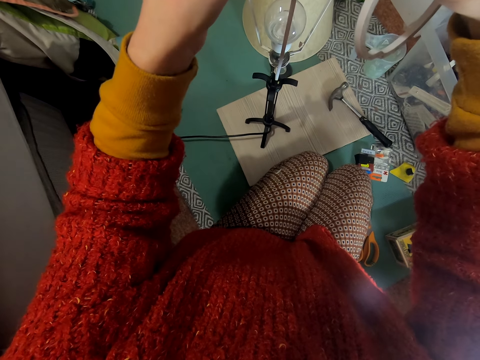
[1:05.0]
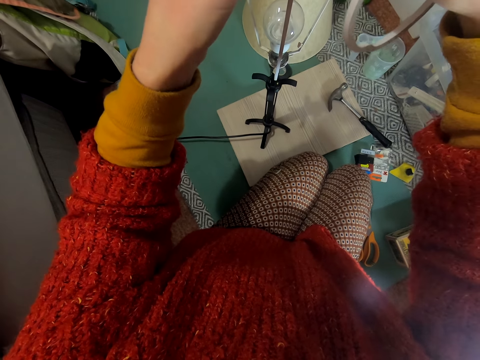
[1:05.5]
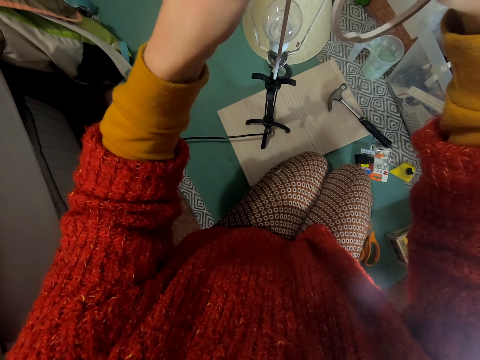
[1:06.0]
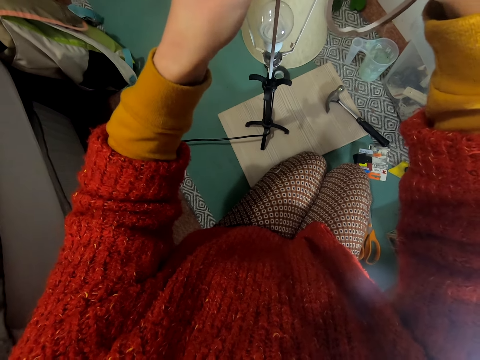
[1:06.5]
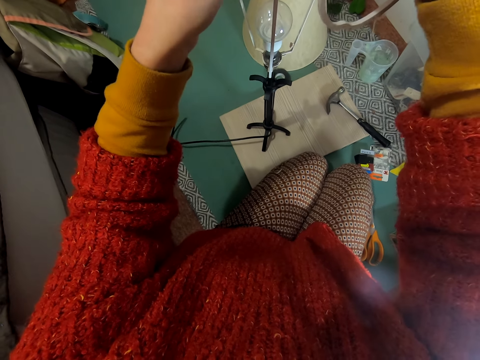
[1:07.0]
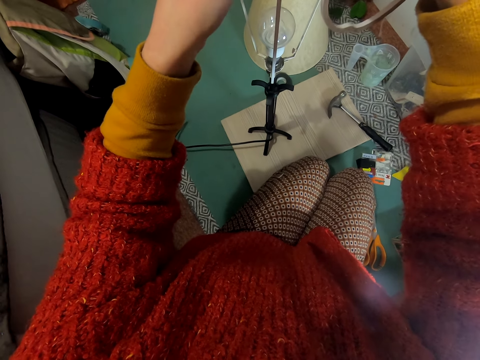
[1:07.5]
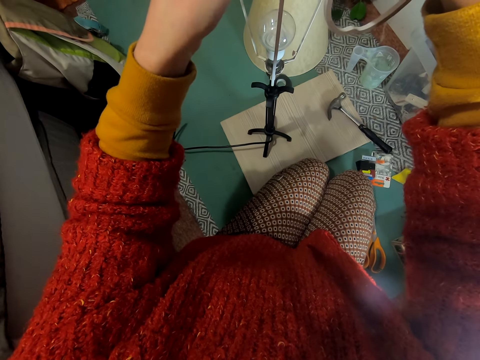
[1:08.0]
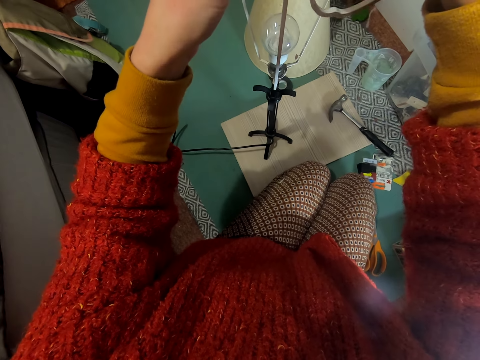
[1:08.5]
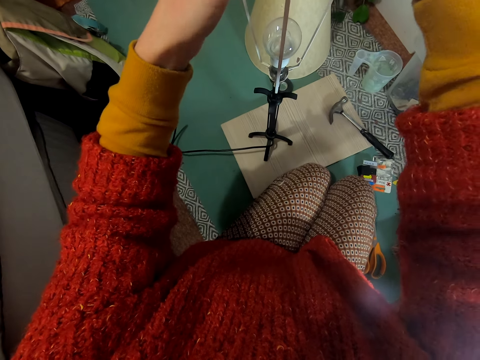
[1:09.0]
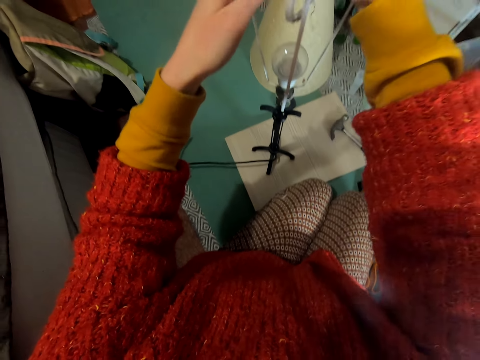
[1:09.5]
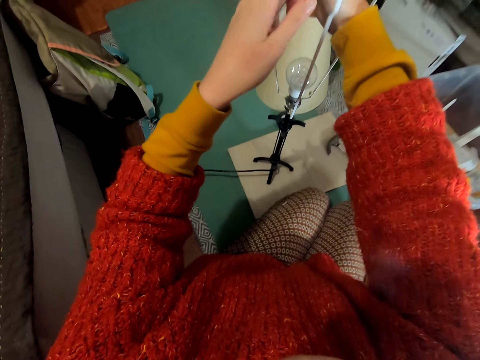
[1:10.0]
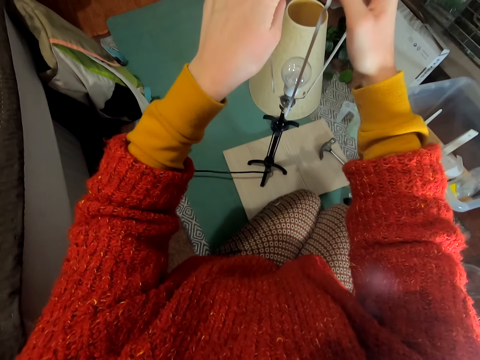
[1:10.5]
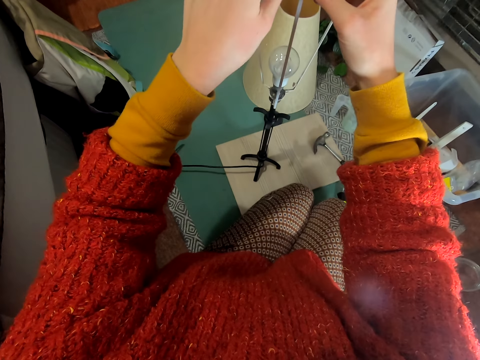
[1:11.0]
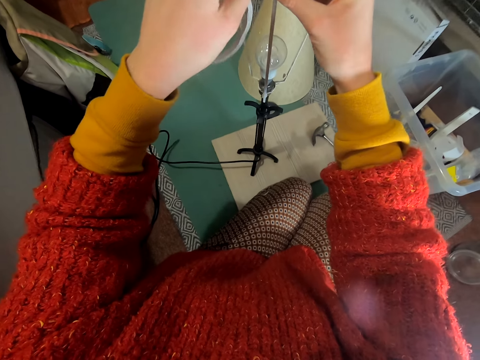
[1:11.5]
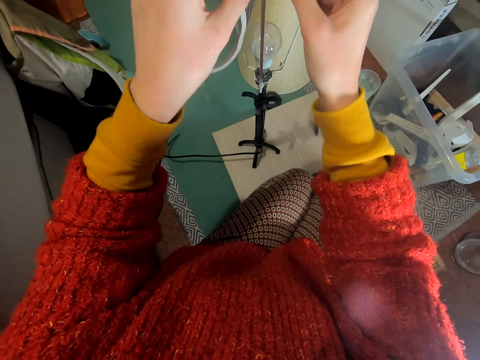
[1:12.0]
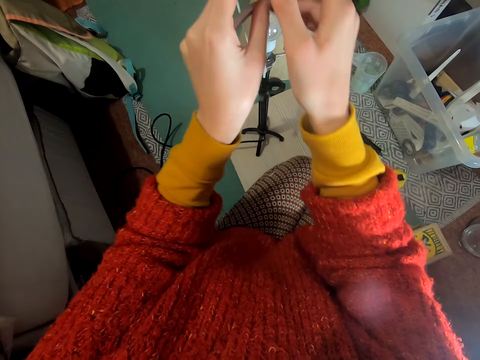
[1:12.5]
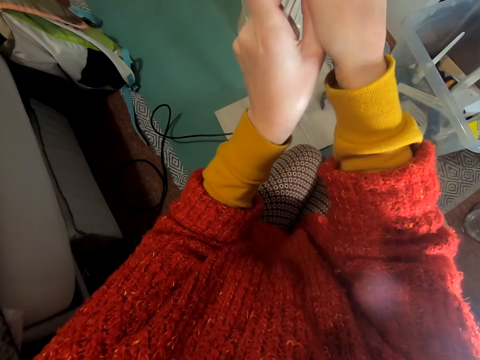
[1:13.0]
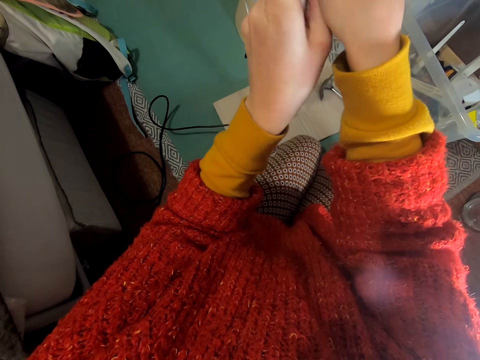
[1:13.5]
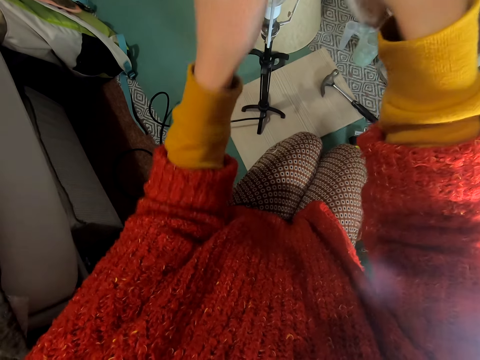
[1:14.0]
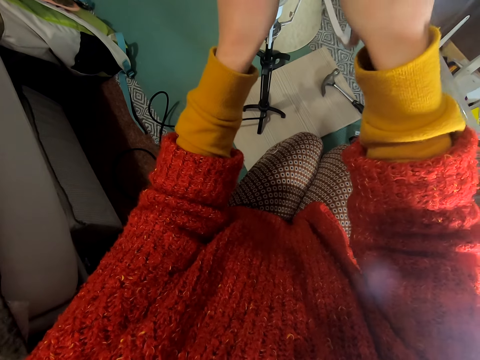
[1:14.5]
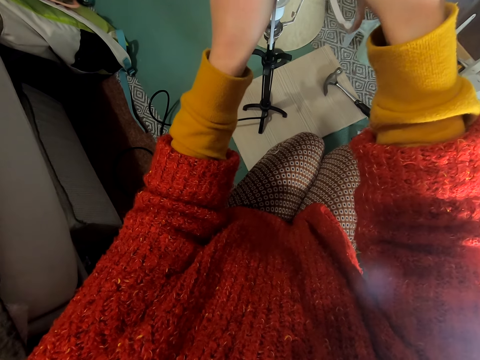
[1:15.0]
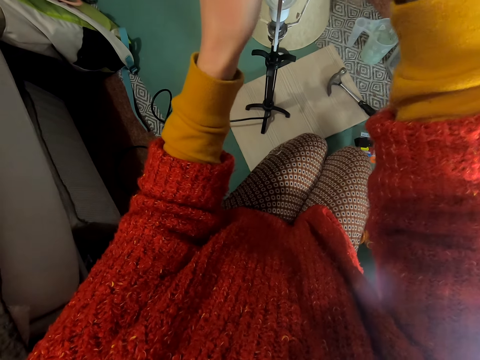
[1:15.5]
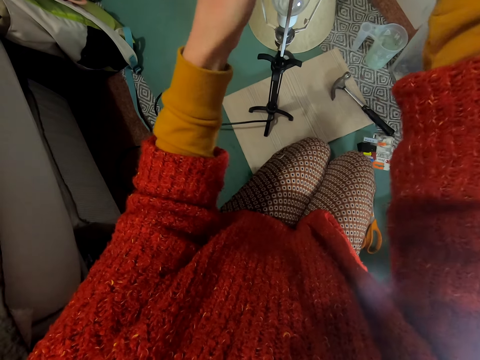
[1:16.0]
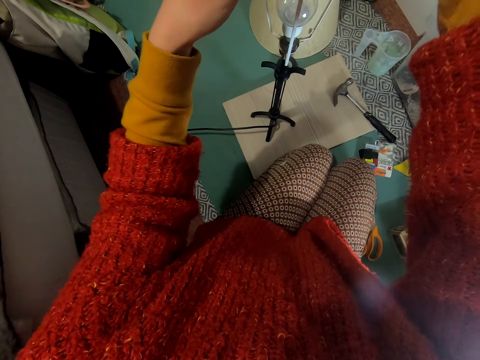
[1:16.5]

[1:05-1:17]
The camera wearer places the cellotape on the lamp. They put the cellotape around the stand.

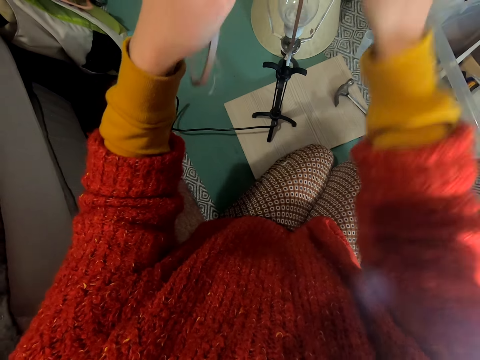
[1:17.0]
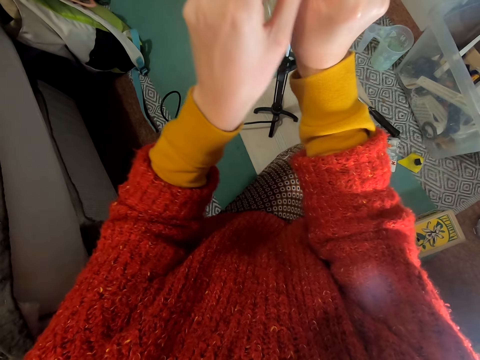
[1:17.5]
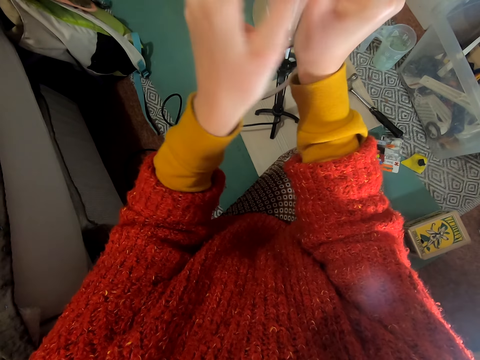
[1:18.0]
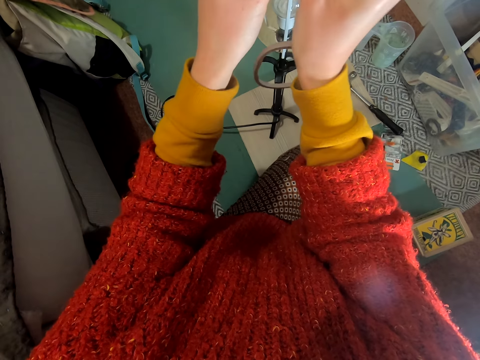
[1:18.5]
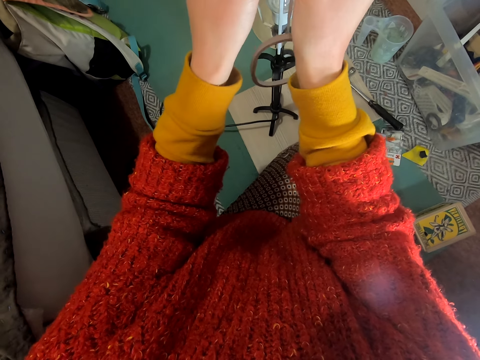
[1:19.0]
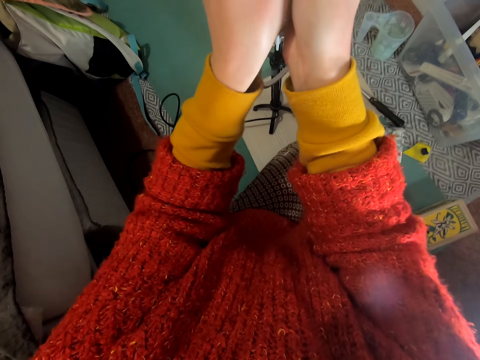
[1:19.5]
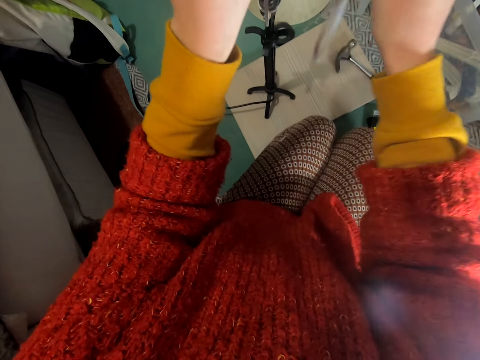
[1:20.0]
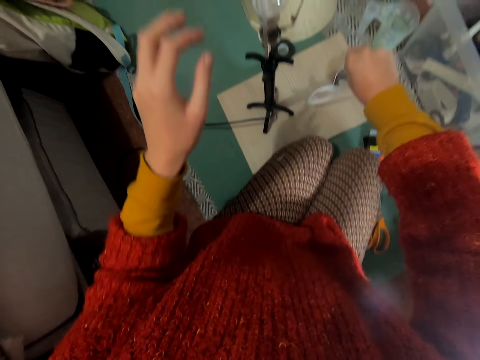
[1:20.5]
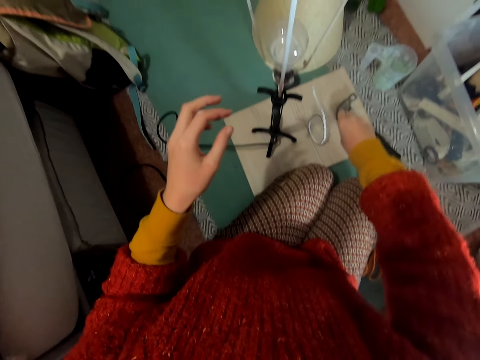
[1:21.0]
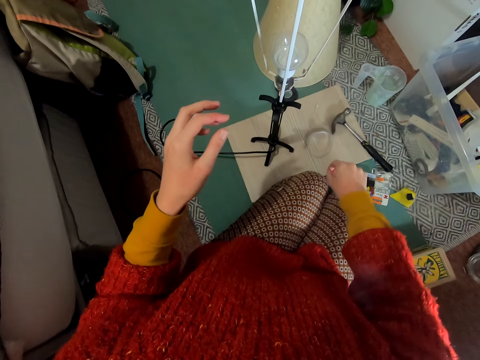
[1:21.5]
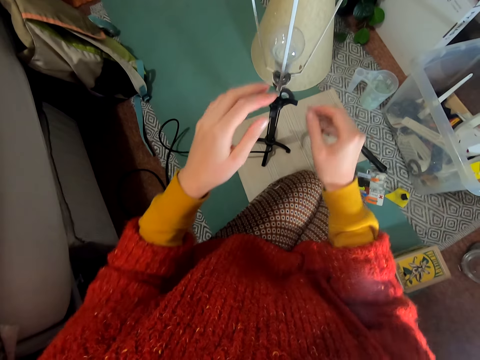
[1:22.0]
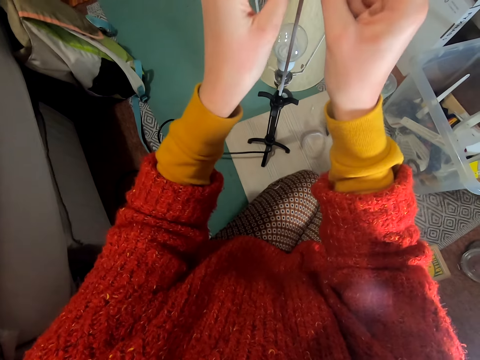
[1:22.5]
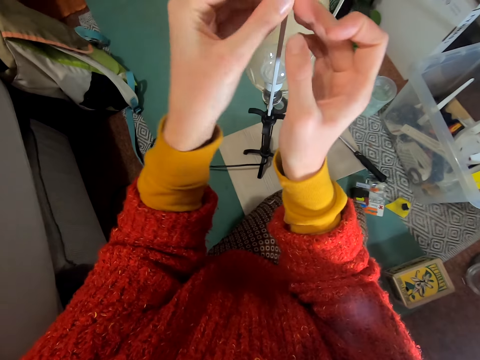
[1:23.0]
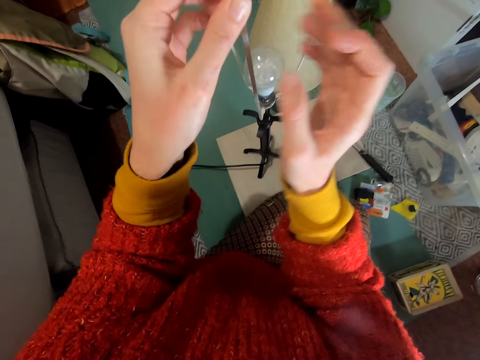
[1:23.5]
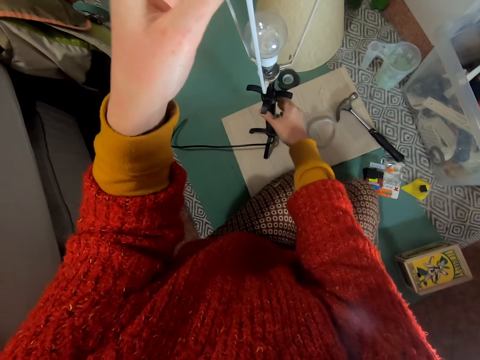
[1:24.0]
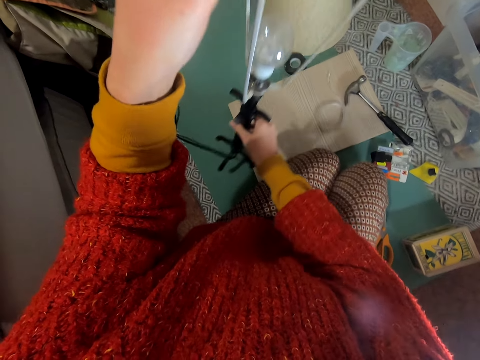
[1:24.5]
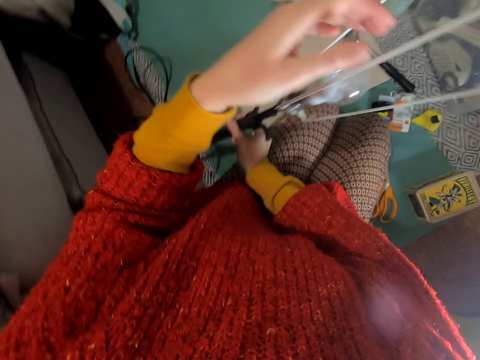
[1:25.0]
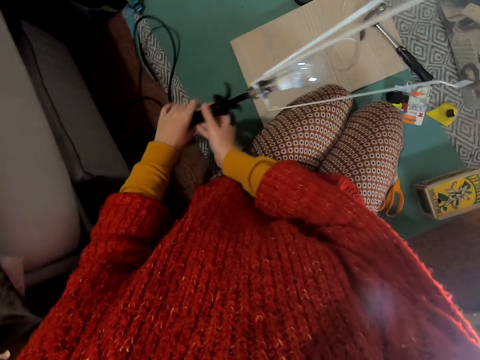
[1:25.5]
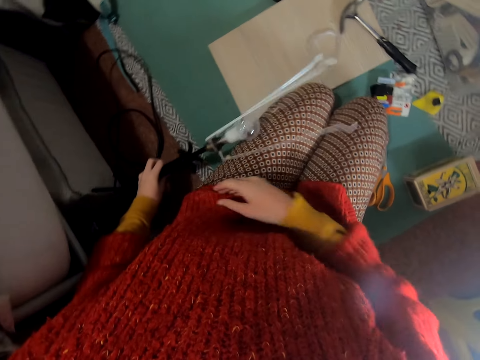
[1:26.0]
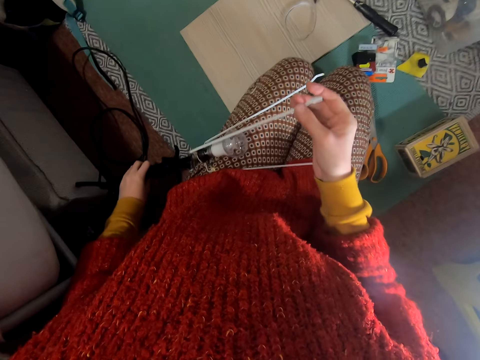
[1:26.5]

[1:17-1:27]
The camera wearer places the cellotape on the floor. They place the lamp stand across the laps.

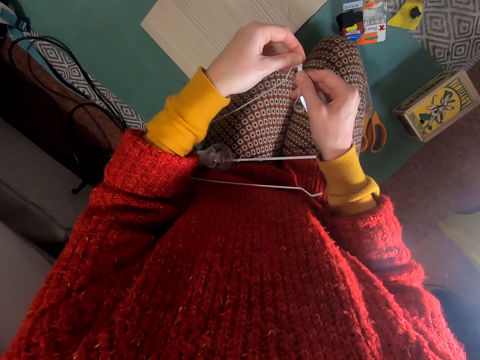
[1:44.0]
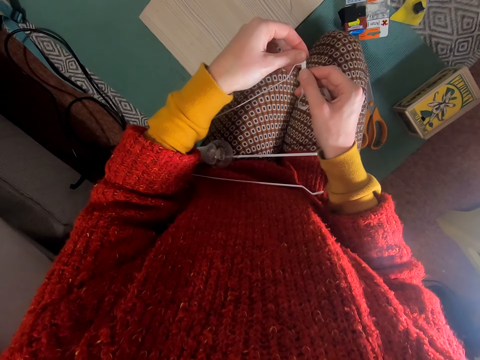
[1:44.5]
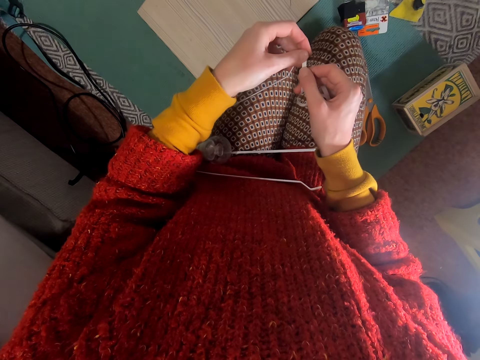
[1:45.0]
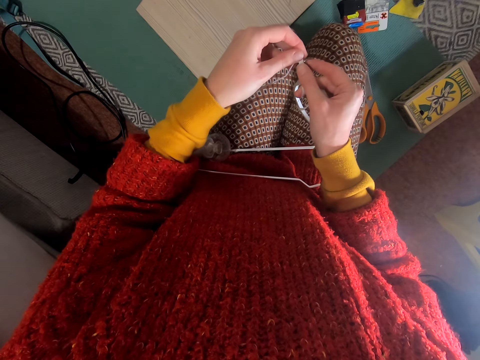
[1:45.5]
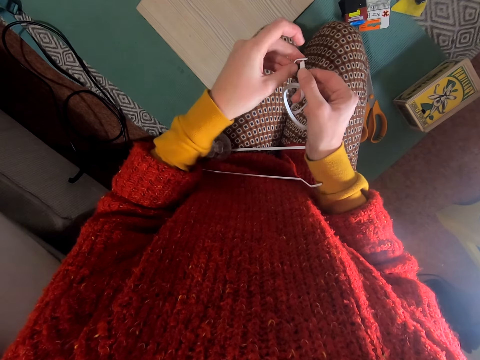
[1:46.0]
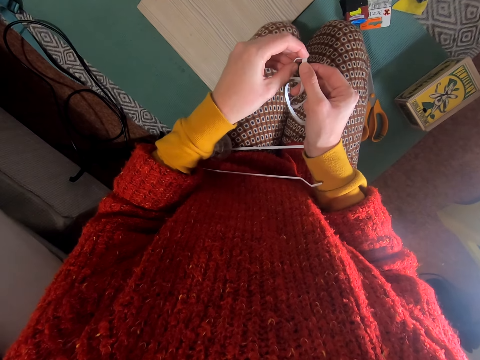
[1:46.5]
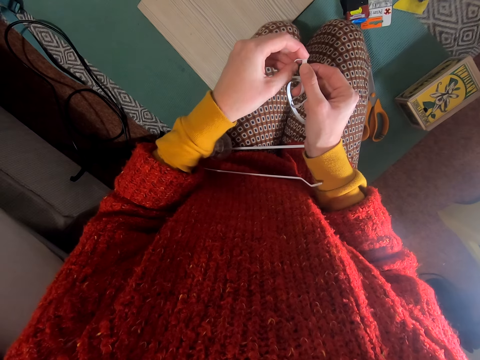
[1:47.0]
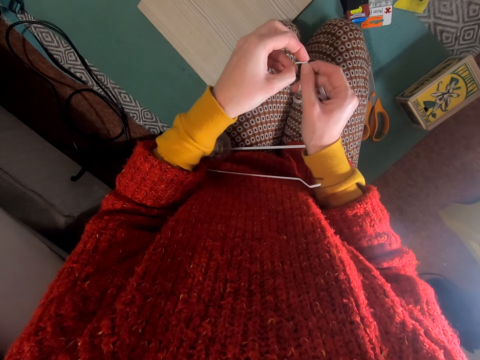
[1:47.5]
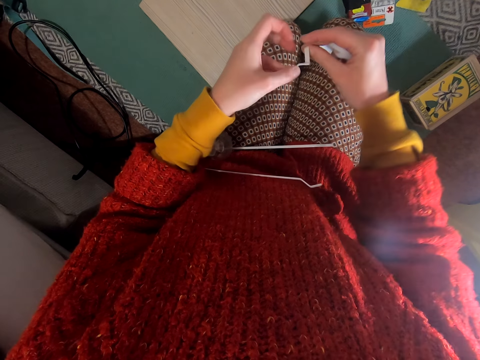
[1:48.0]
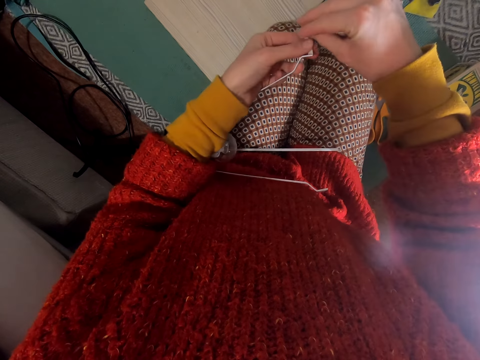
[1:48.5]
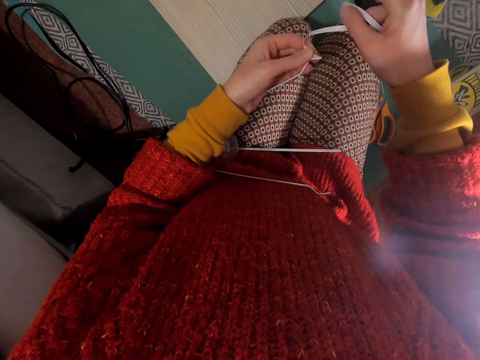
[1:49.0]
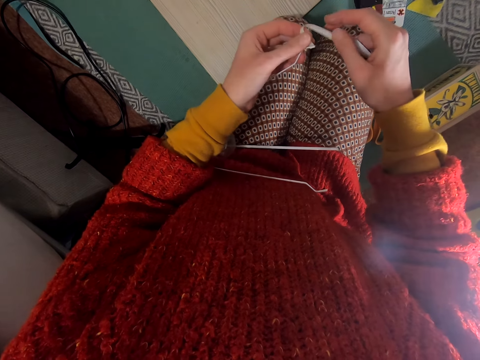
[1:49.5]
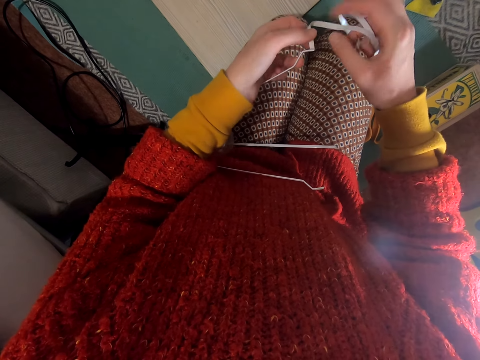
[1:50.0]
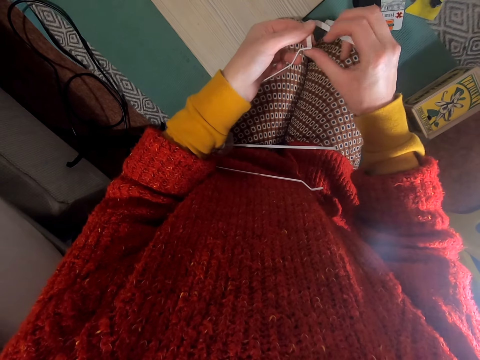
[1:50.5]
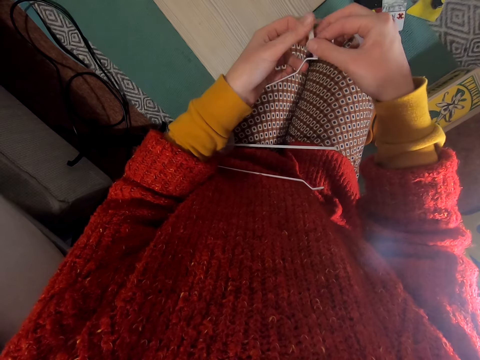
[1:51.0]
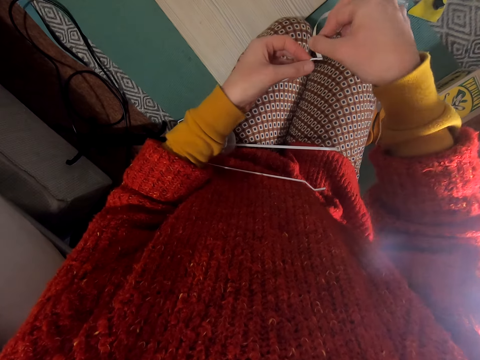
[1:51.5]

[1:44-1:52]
The camera wearer fixes the cellotape on the lamp part. They wrap with the cellotape.
